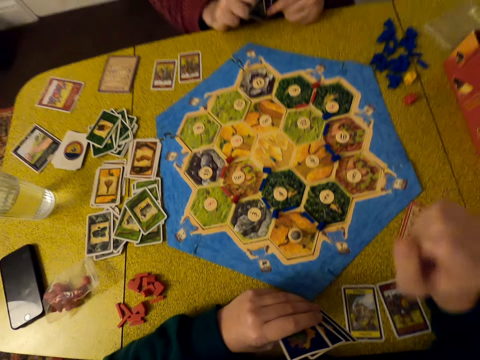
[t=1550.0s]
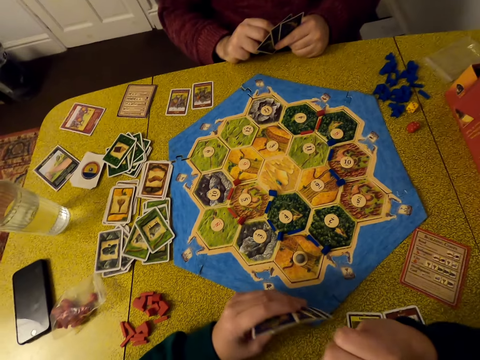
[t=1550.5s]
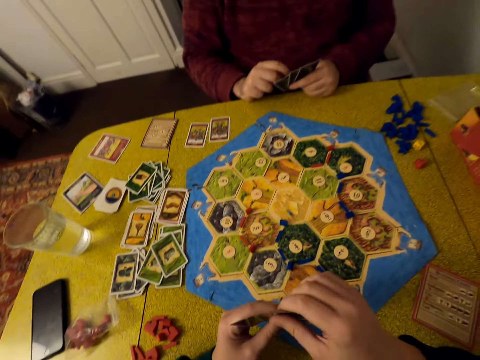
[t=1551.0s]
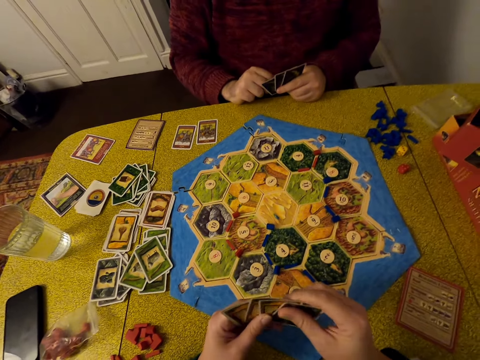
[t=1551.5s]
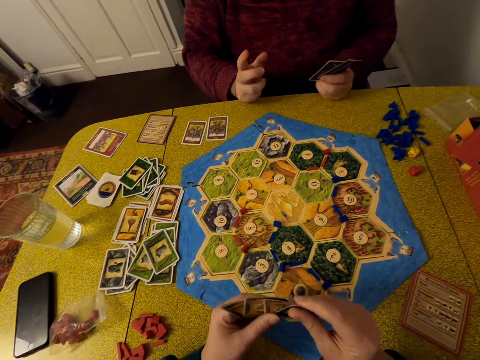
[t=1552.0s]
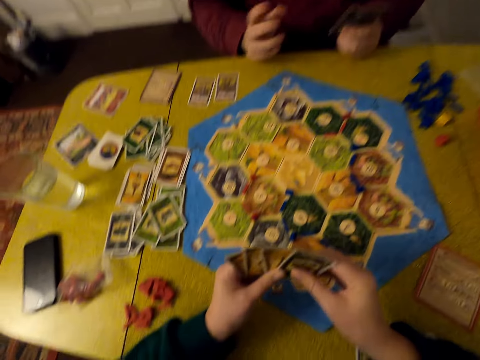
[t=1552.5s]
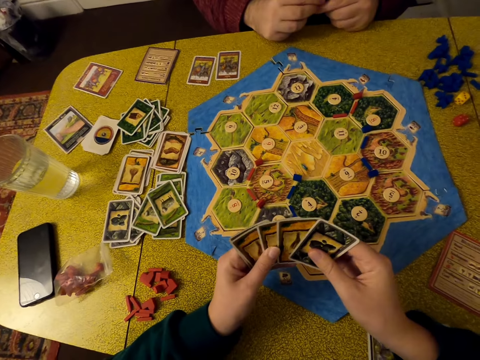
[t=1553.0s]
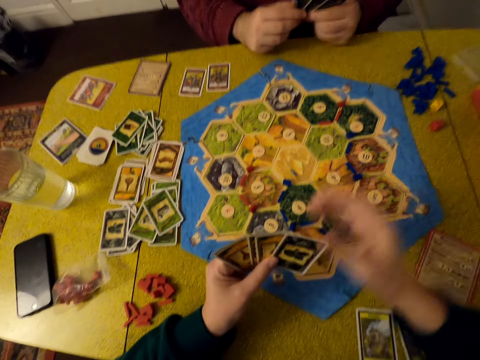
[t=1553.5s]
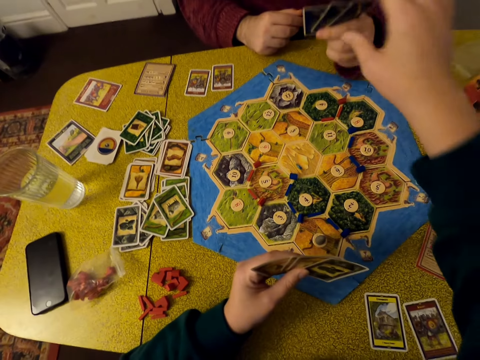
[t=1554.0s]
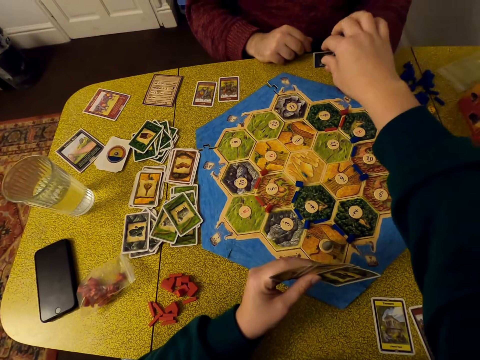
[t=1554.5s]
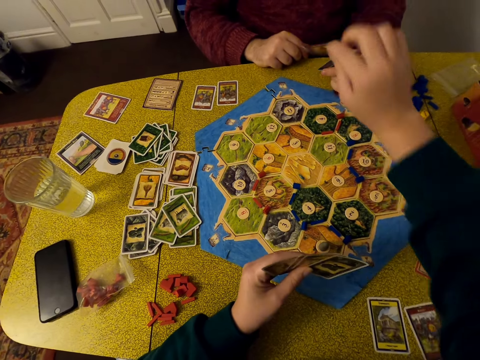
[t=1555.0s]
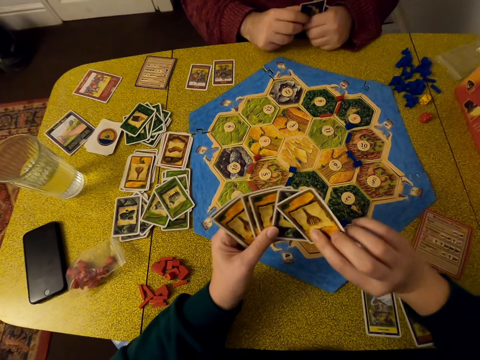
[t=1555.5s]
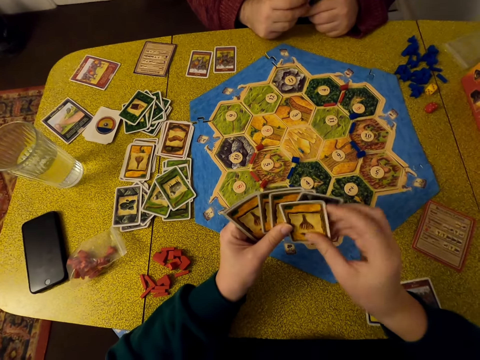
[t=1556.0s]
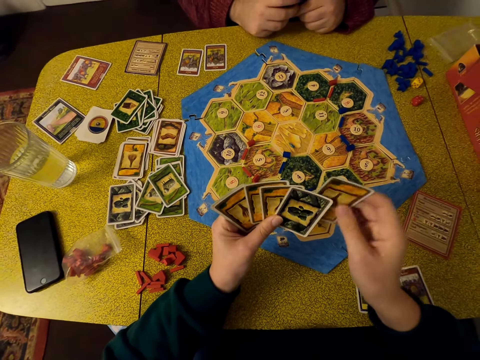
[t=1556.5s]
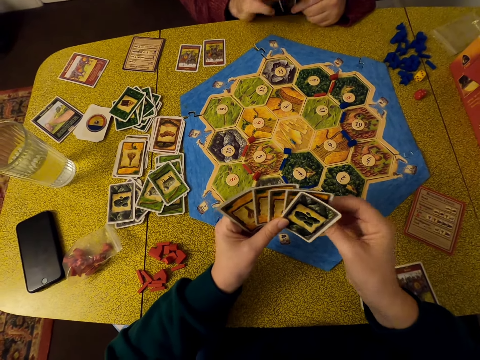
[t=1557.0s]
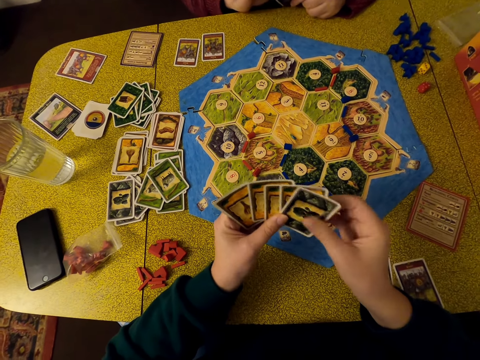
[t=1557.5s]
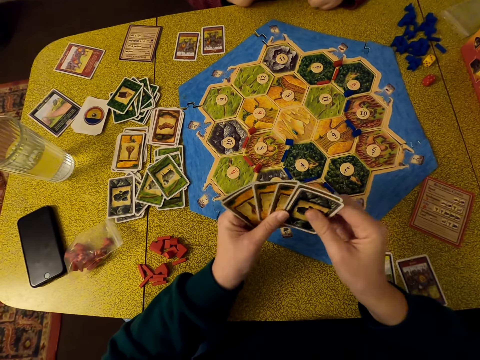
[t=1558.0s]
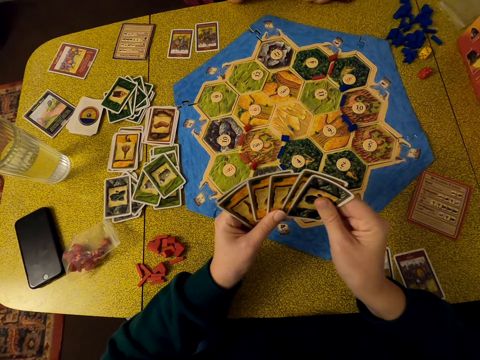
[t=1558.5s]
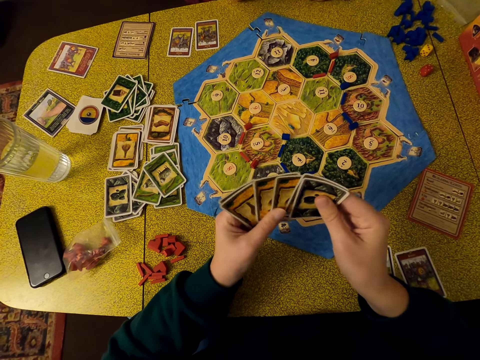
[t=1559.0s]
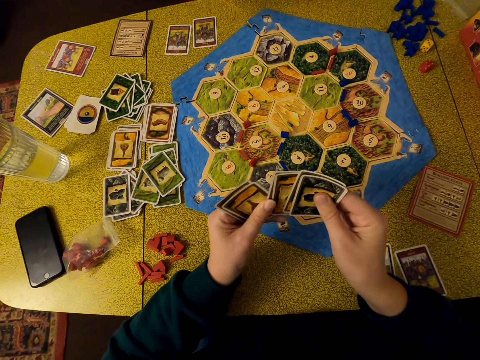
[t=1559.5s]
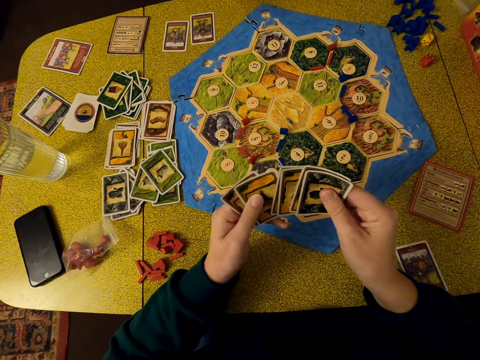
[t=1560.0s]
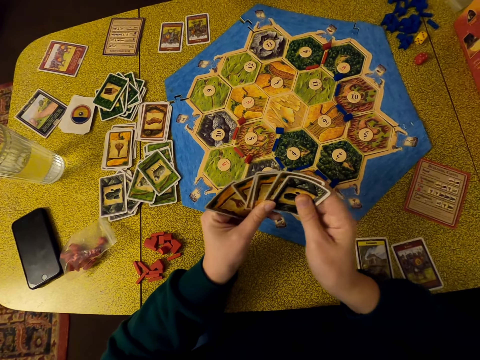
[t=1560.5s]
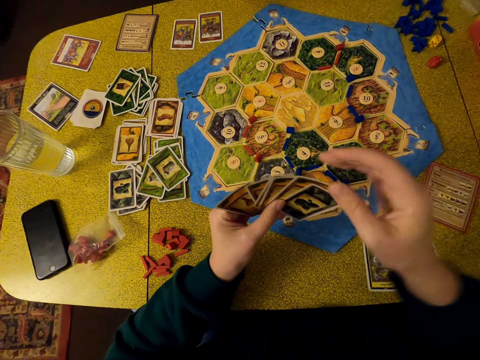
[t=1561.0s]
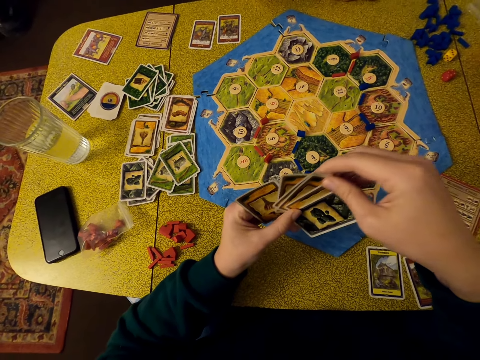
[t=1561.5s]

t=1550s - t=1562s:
The camera wearer puts the tag on the pattern. A man holds cards. The camera wearer moves the cards, and selects the cards. The man uses gestures. The man holds the cards. The man gives the camera wearer a card. The camera wearer takes the card from the man. The man holds the cards. The camera wearer arranges the cards. They pick the cards.

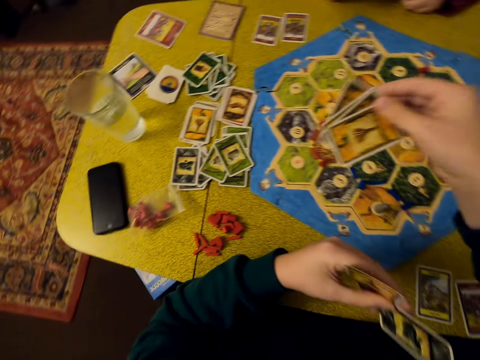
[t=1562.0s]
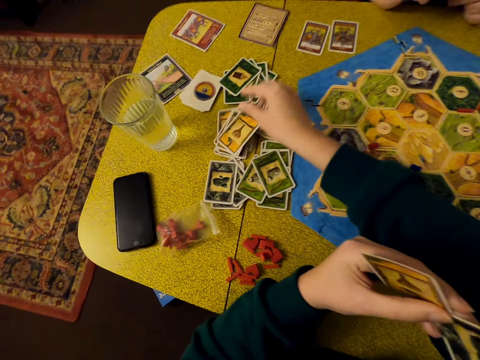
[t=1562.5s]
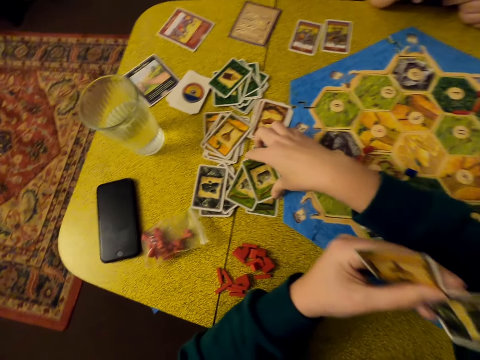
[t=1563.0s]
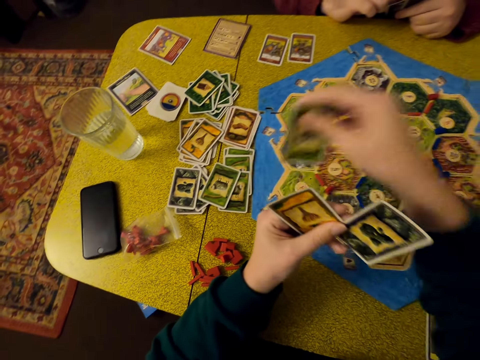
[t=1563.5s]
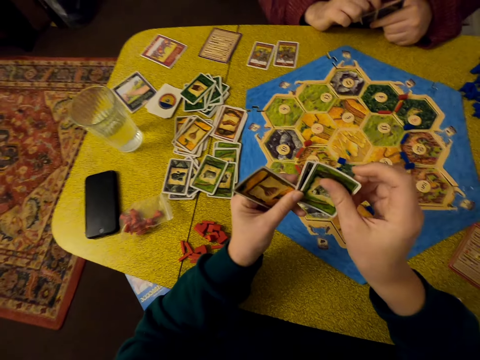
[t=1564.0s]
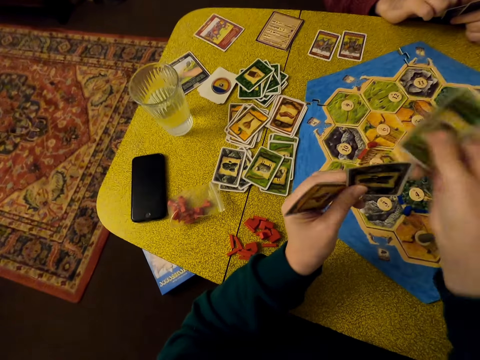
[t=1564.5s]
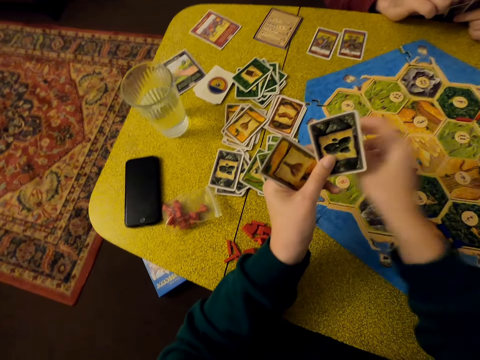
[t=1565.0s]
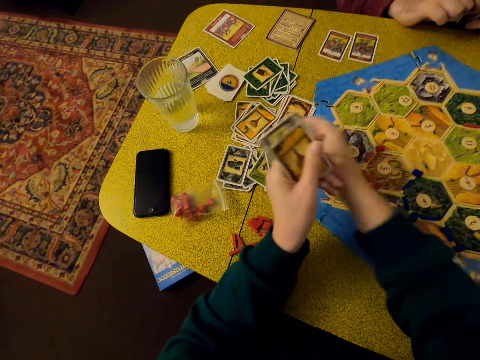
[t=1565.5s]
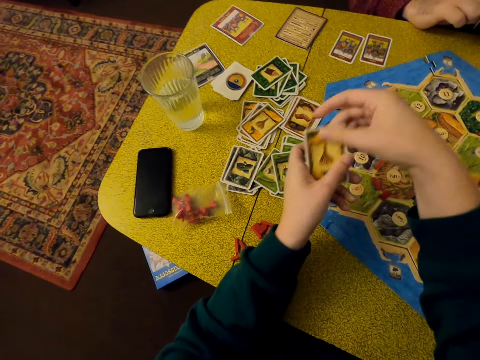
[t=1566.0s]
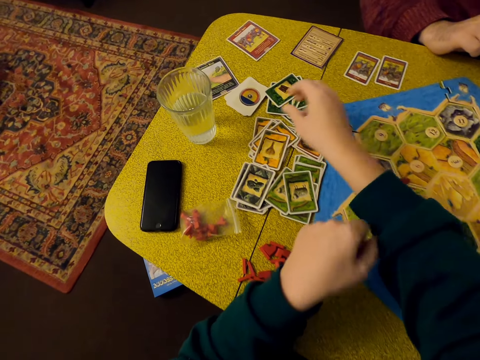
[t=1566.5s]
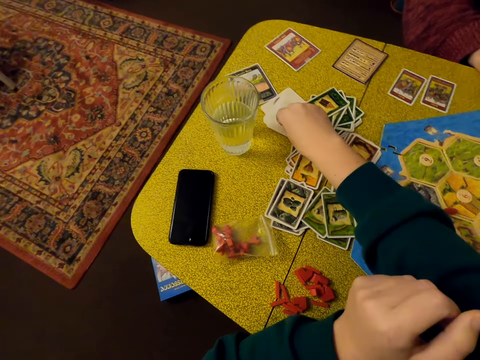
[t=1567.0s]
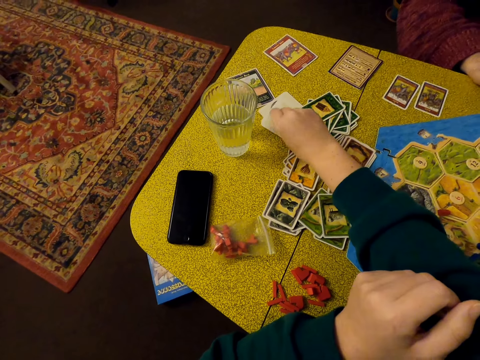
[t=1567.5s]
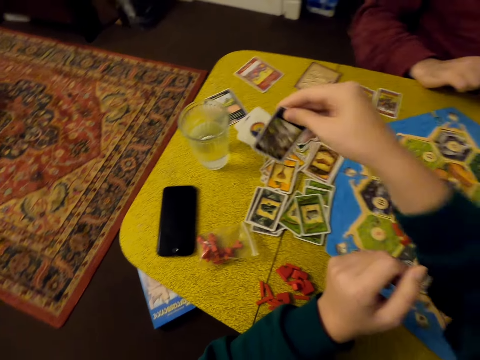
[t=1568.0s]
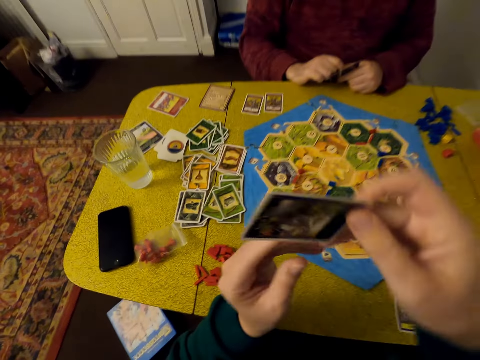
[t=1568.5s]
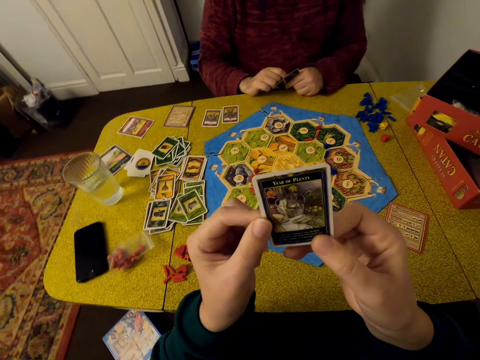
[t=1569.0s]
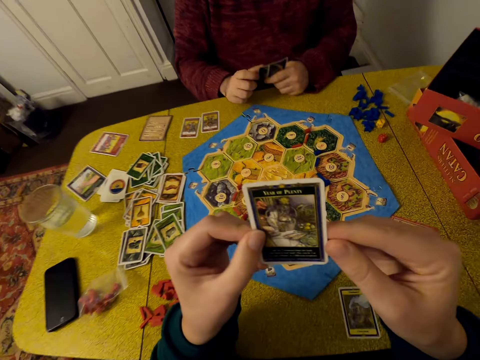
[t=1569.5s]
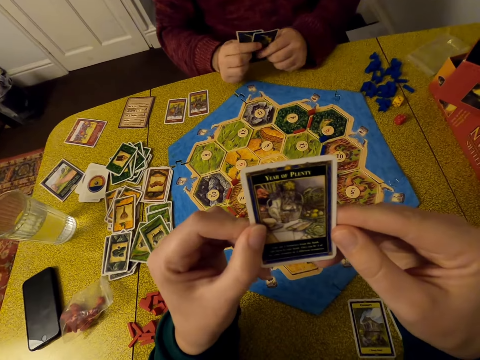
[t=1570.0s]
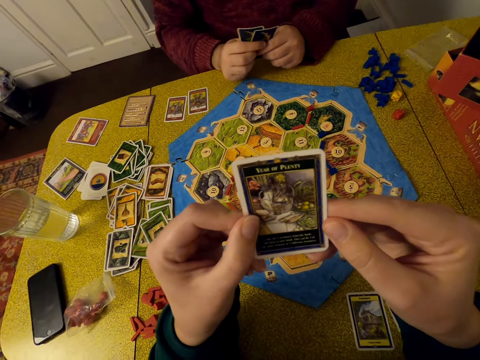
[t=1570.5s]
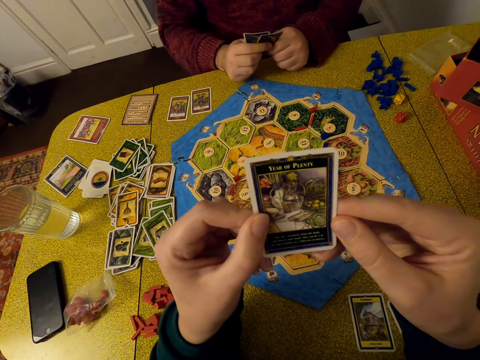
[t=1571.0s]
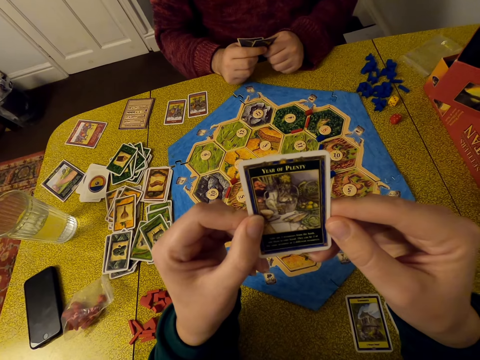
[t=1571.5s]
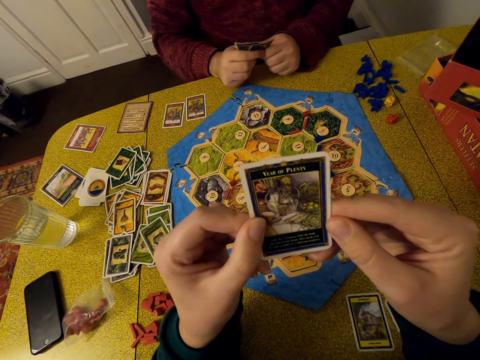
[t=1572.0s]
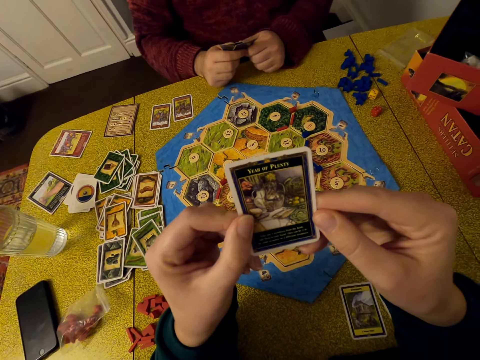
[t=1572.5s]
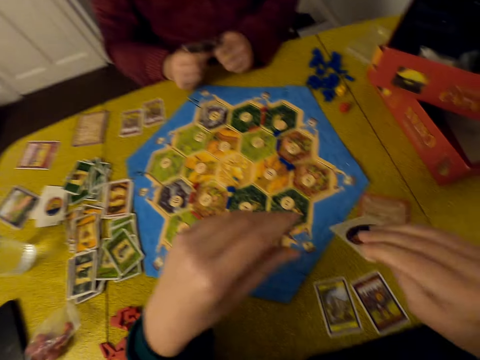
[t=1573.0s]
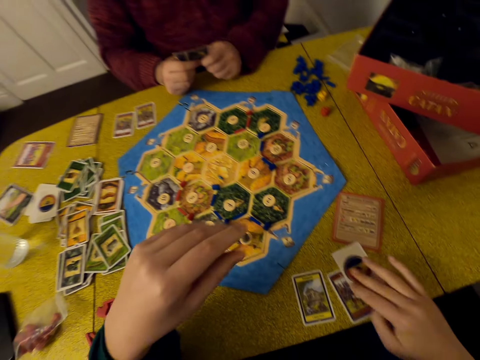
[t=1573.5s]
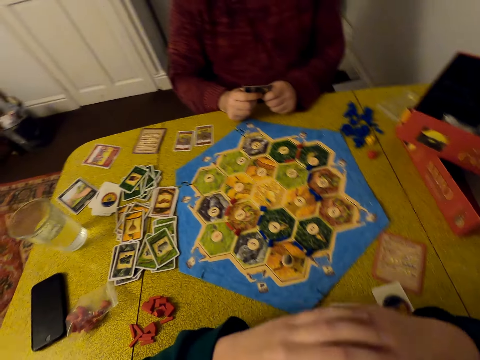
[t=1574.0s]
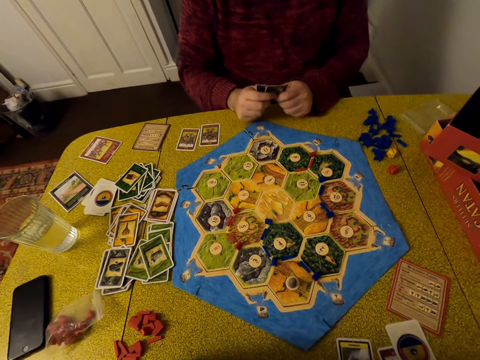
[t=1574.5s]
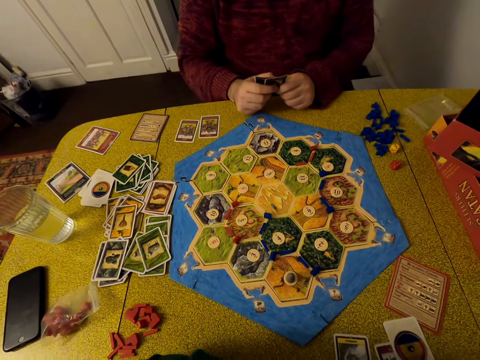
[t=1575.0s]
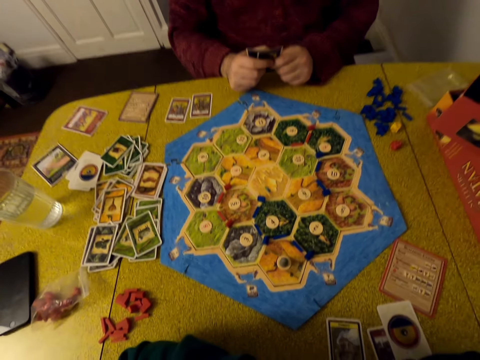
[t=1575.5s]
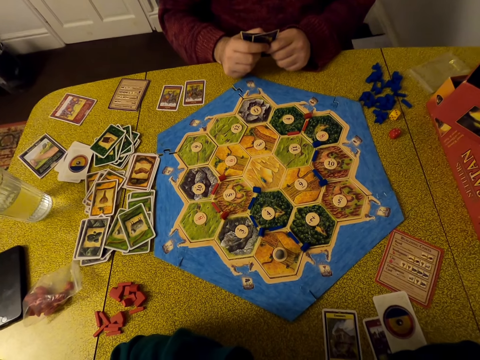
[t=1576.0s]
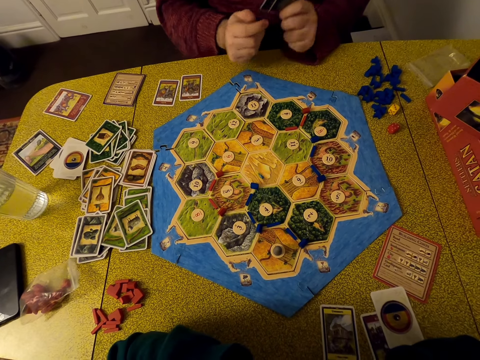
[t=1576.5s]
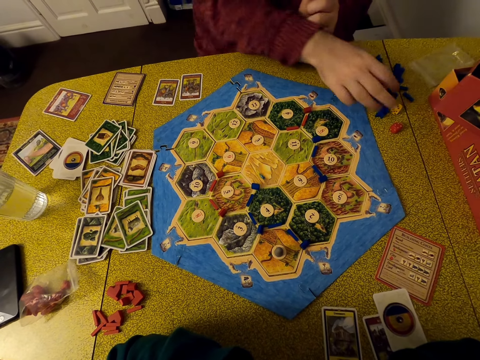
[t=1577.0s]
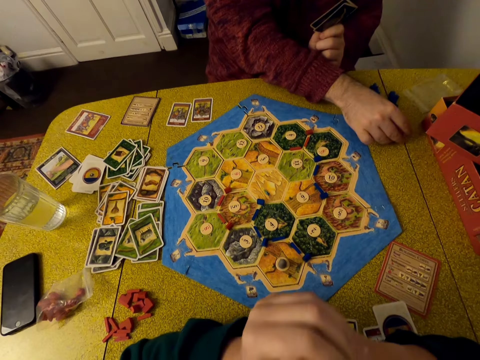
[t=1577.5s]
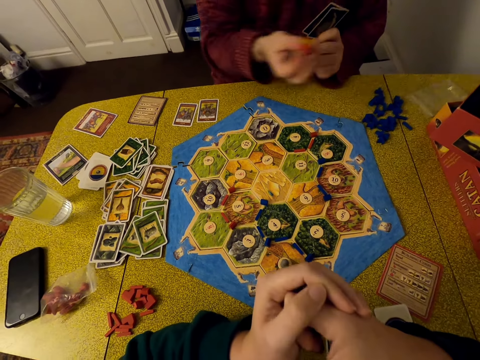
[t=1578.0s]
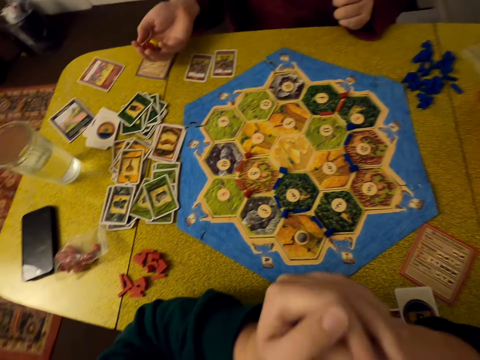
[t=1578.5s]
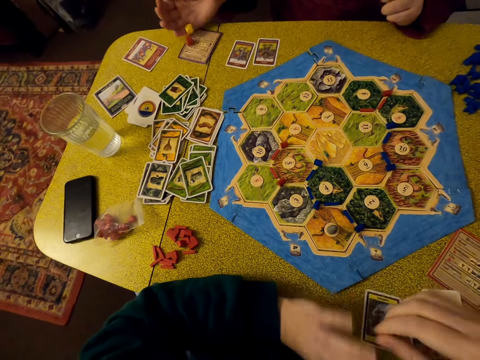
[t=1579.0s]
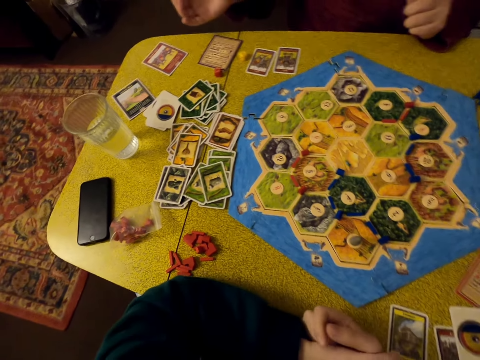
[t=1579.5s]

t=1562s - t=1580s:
A man holds cards. The camera wearer puts cards on the table. They pick a card from the table. They hold the cards. They pick a card. They put the card on the table. They distribute the cards on the table. They pick a card. They put the card on the table. They pick a card. They put the card on the table. They pick a card on the table. They look at the card. They put the card on the table. They cross their hands. They look around. The man picks dice on the table. The camera wearer moves their hands. The man shakes the dice. The man puts the dice on the table.
